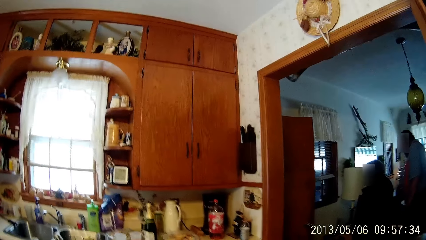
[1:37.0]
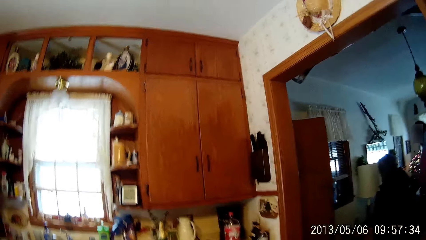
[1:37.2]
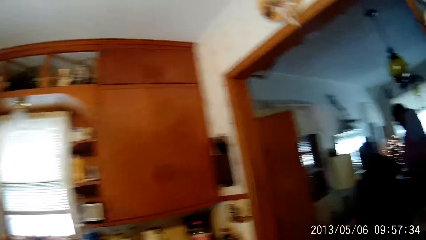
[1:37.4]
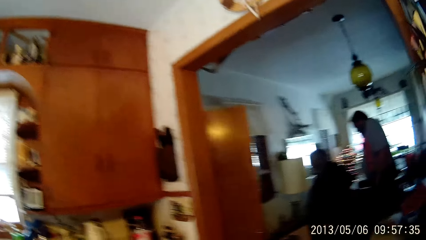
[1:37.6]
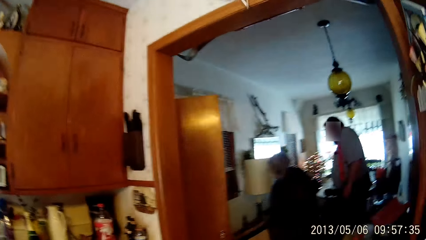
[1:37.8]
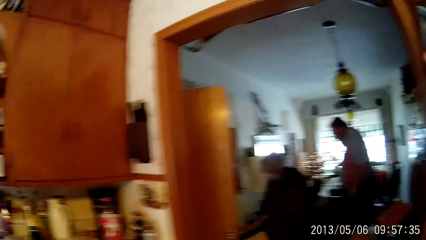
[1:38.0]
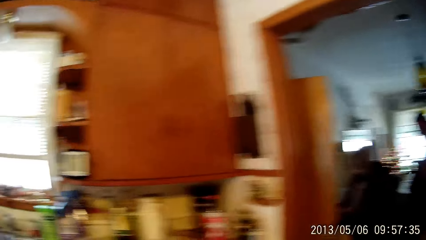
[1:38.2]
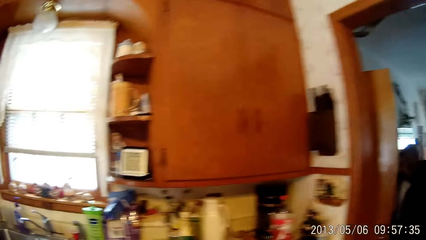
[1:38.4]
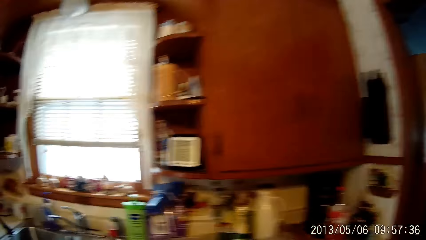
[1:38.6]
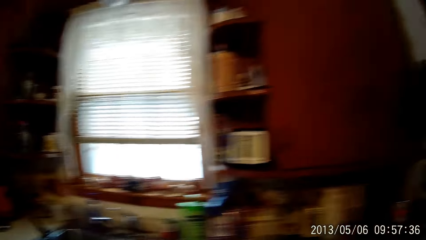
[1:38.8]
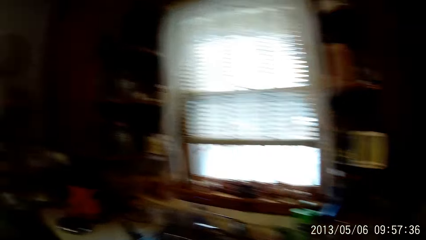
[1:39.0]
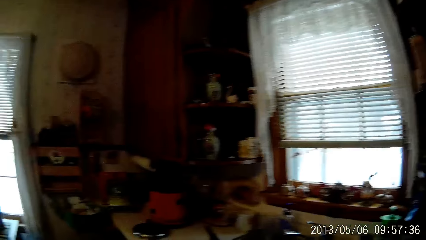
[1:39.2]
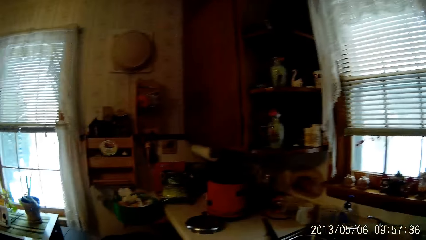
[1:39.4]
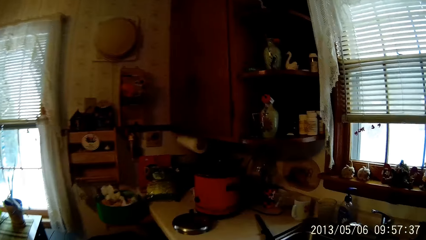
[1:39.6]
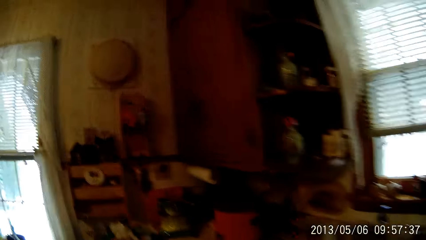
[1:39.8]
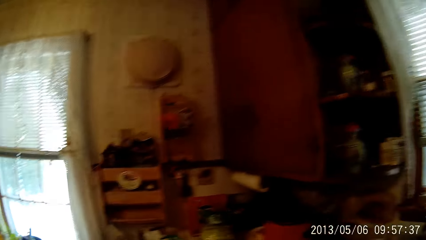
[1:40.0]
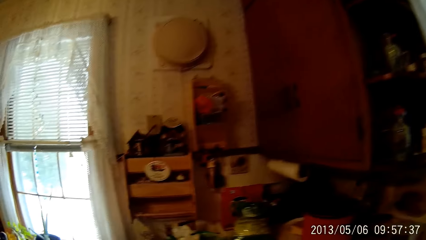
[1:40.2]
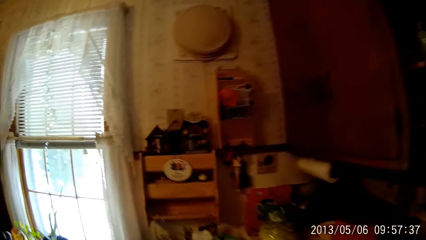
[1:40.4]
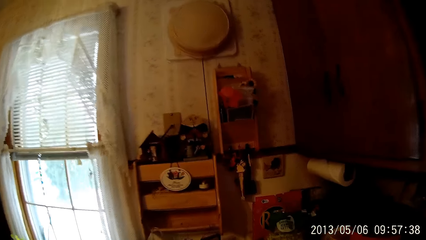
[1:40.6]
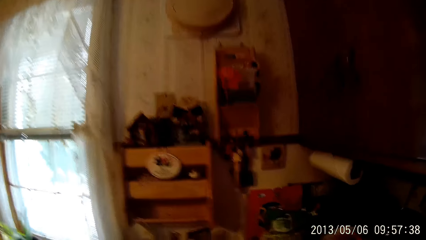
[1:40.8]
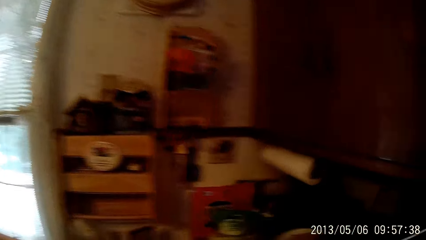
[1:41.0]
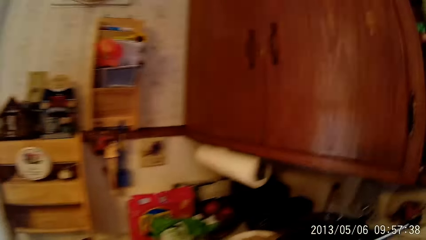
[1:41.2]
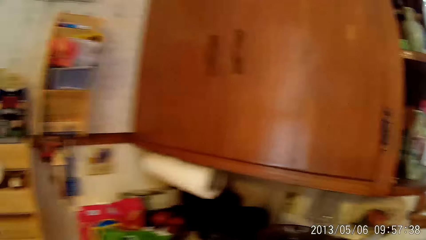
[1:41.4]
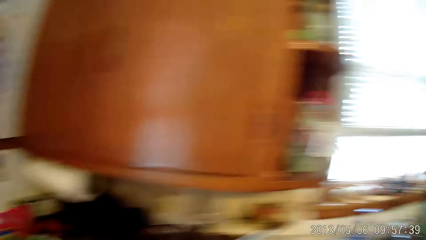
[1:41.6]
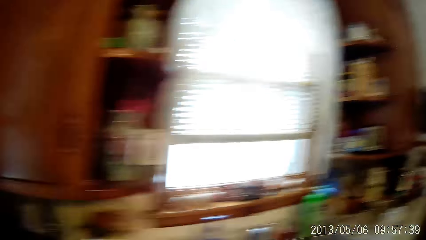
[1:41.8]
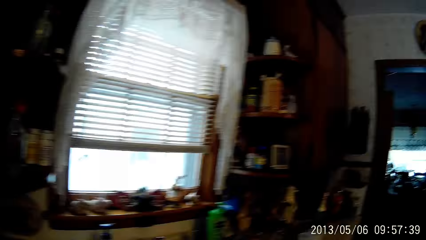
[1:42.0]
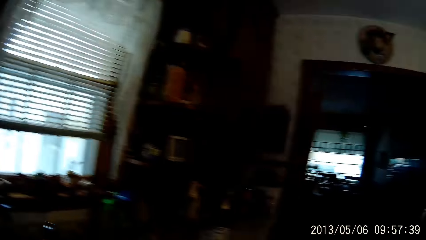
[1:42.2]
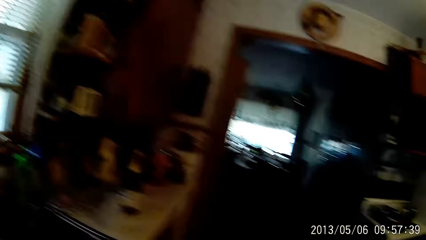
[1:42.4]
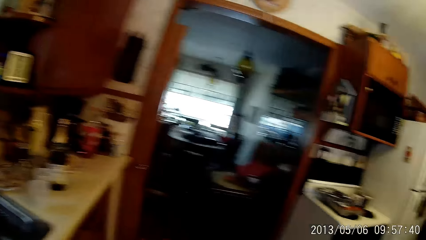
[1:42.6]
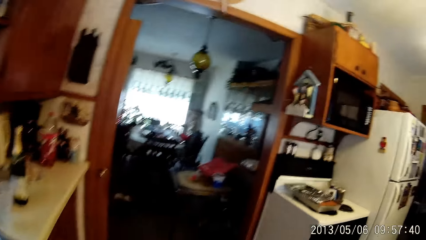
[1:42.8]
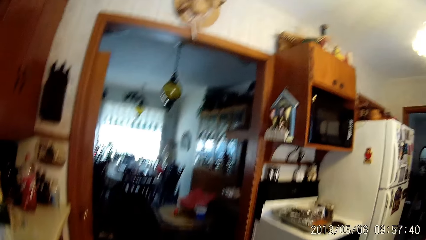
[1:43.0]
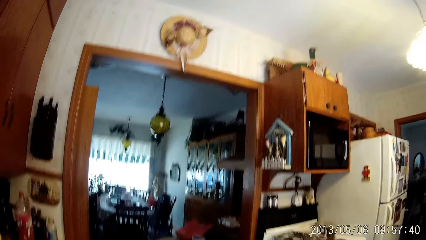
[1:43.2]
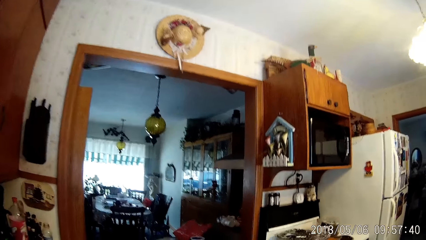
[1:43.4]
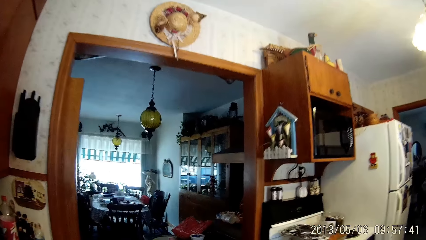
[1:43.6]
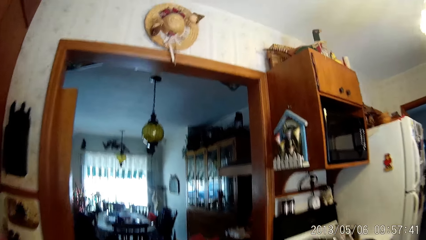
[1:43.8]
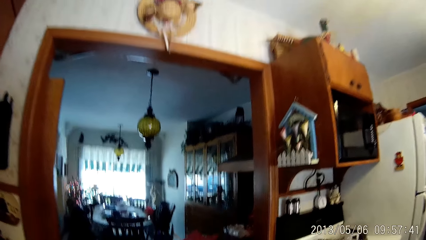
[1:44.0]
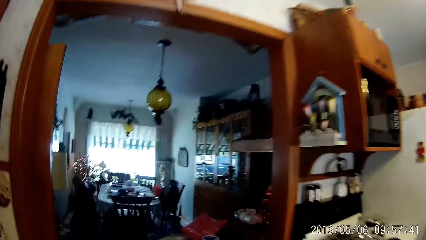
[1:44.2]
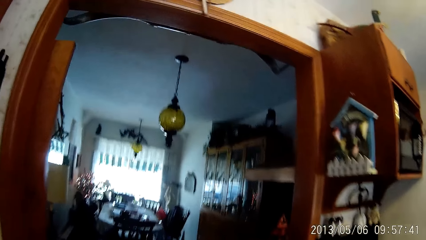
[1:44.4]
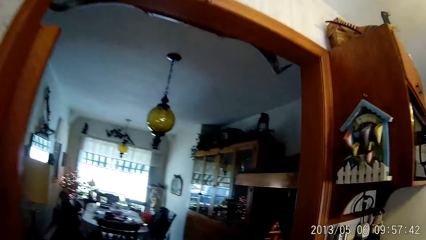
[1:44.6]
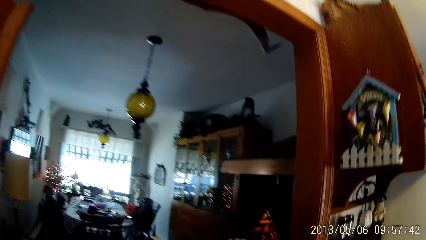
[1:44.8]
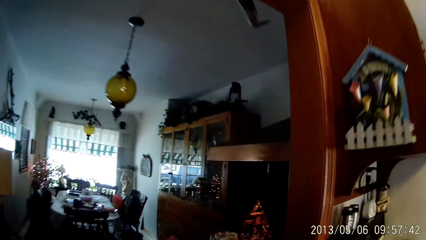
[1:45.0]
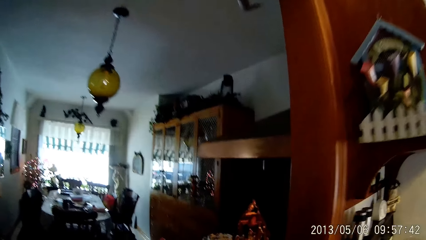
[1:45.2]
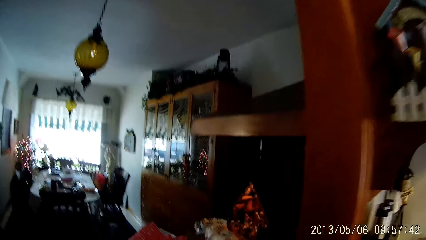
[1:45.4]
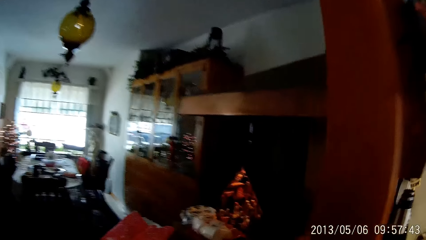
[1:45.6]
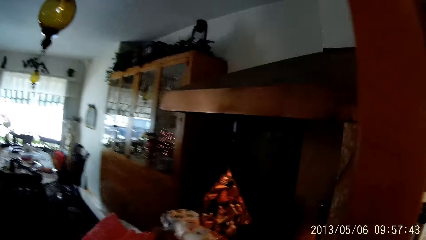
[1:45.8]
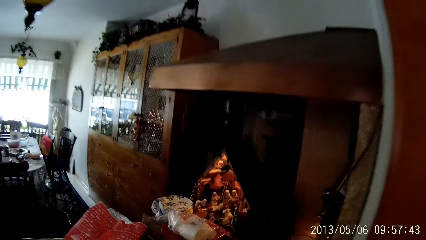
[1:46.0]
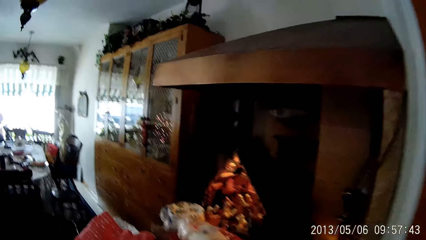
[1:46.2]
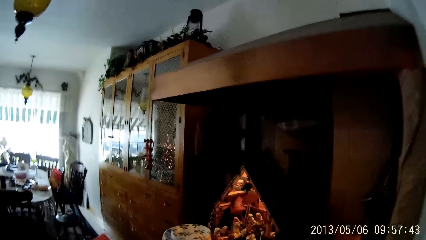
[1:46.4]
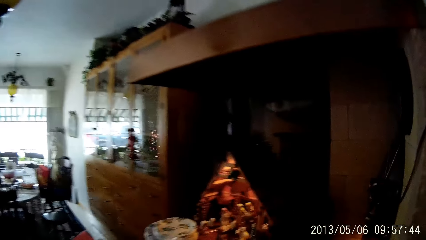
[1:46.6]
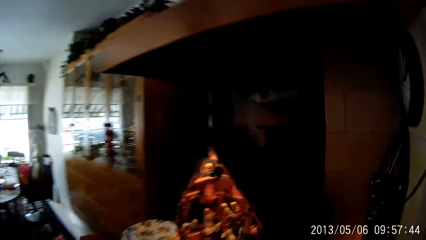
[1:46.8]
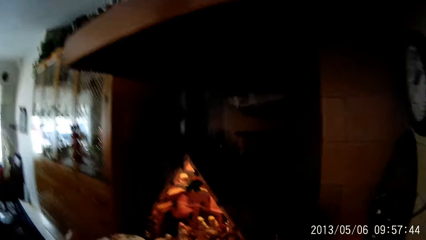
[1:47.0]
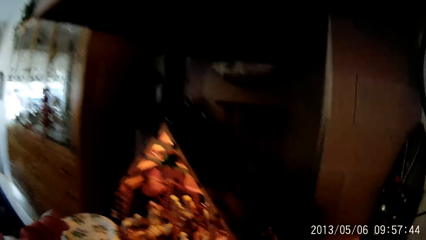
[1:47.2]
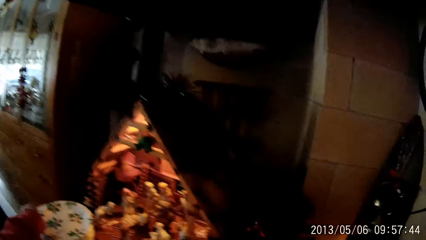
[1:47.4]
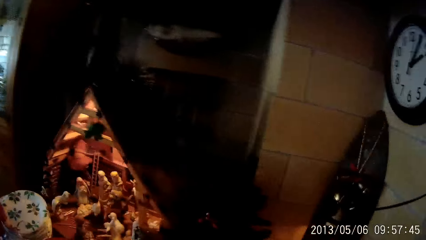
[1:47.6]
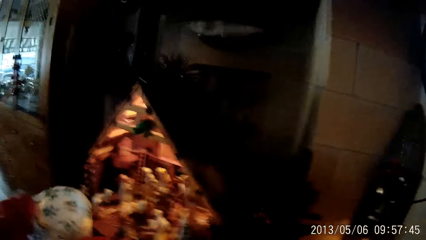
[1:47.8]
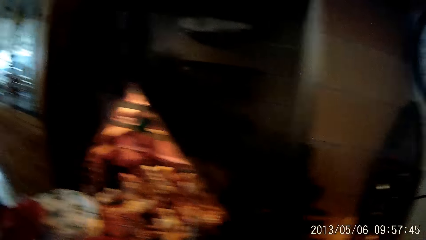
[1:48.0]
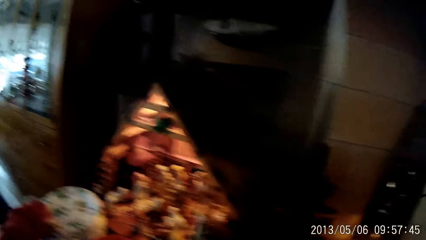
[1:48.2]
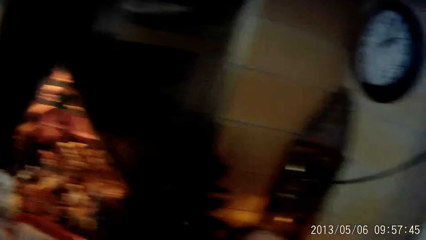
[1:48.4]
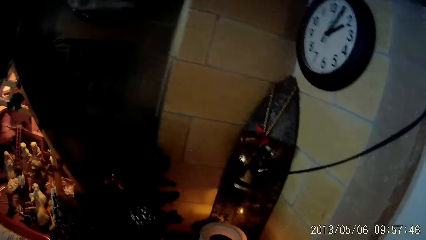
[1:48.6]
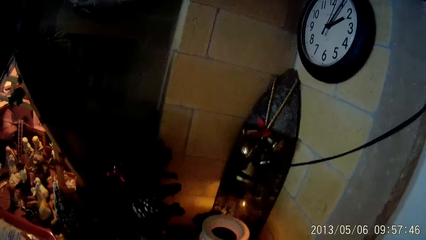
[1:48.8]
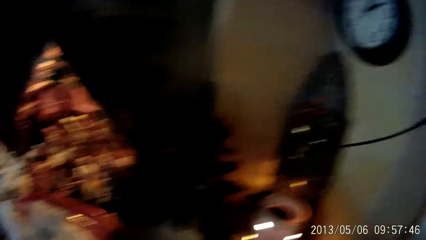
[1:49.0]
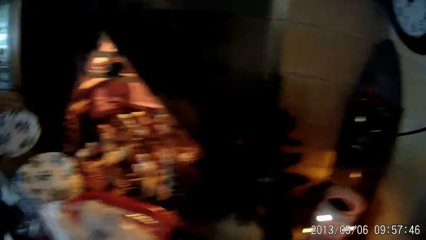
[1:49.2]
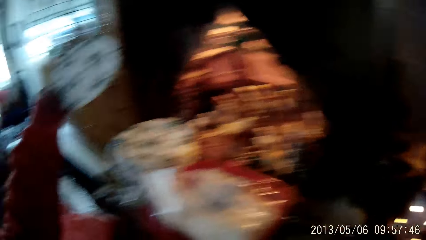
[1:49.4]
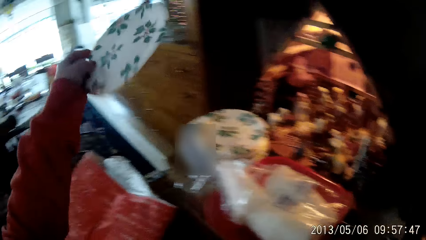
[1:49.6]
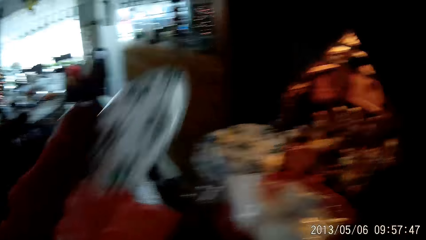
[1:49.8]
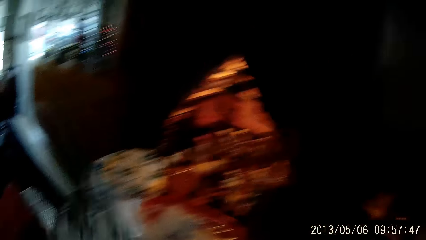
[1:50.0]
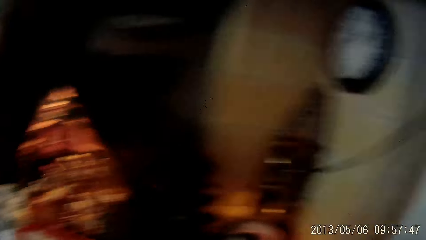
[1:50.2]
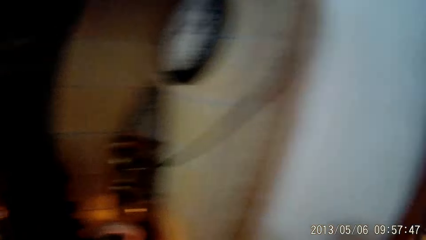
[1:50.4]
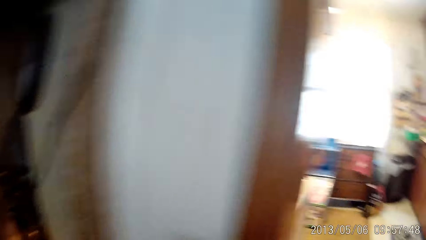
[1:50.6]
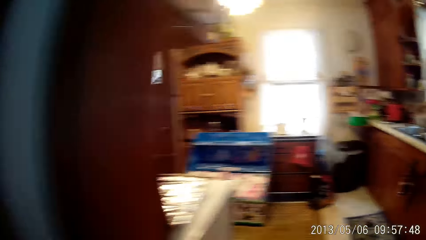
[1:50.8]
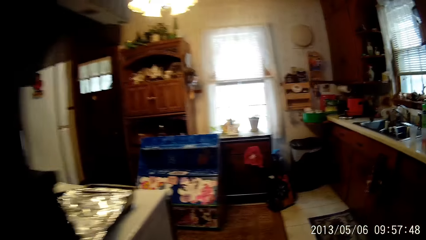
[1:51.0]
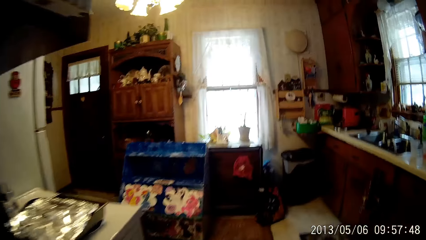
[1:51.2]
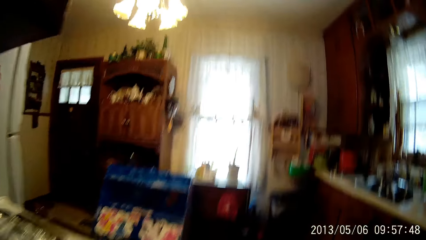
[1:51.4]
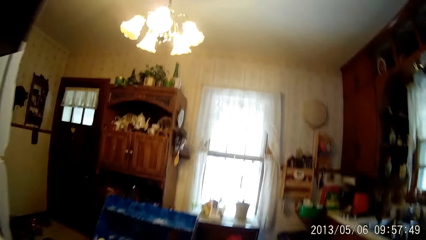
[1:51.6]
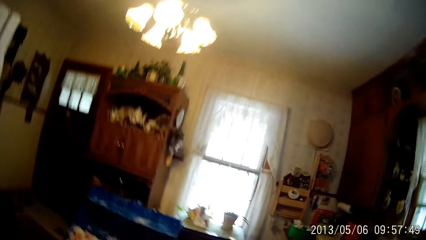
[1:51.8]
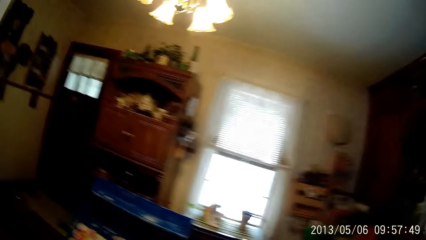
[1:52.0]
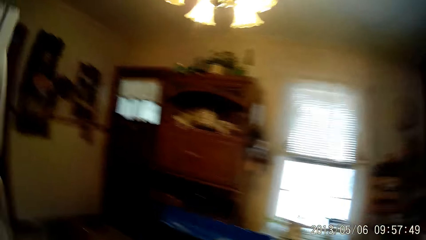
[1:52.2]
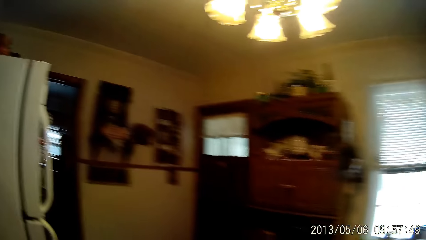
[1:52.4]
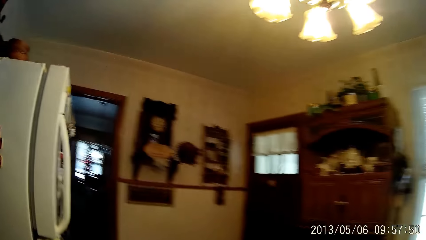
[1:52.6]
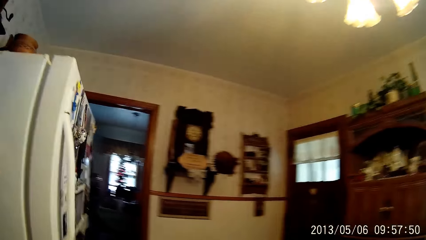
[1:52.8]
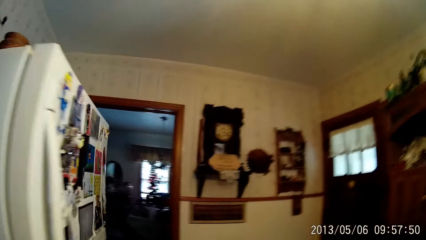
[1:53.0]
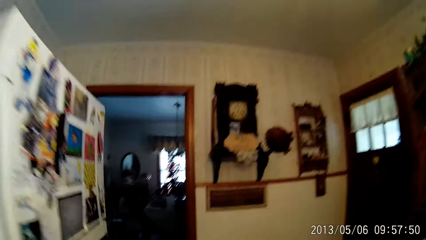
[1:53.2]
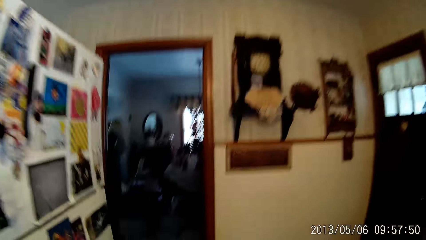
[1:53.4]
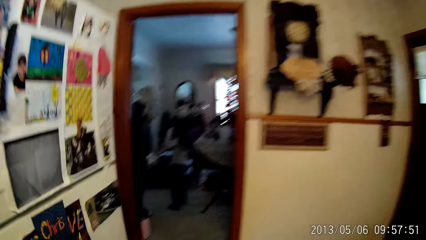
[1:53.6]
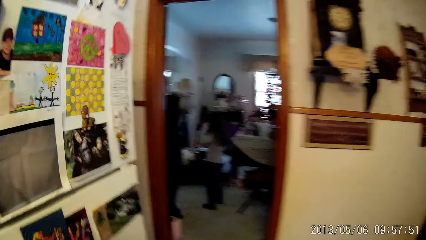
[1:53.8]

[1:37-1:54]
The woman walks out of a brown door. The camera wearer walks to a fridge in the kitchen. They pick up a white and green plate from a brown shelf. They walk to the living room through the kitchen.
